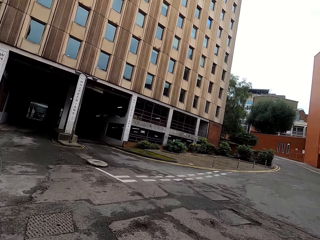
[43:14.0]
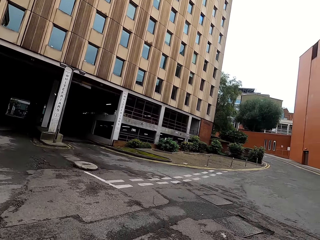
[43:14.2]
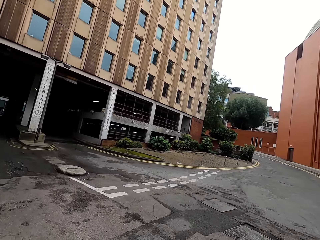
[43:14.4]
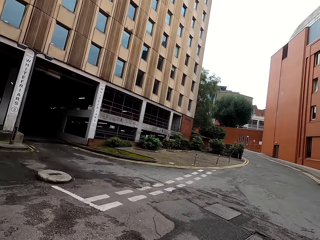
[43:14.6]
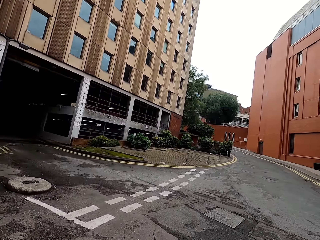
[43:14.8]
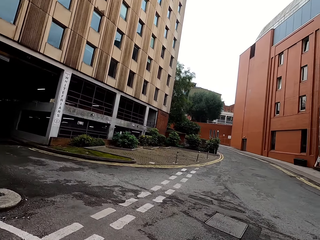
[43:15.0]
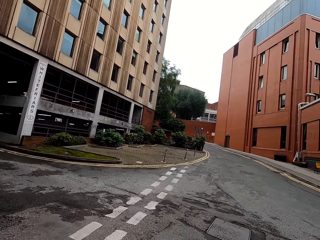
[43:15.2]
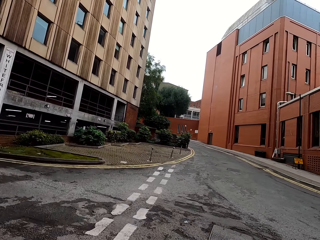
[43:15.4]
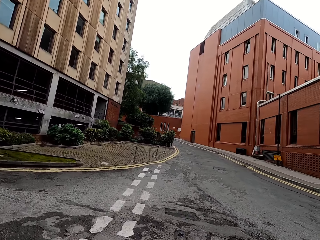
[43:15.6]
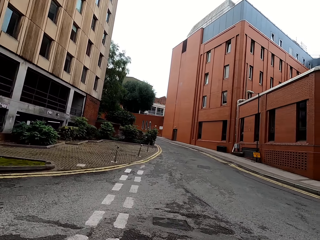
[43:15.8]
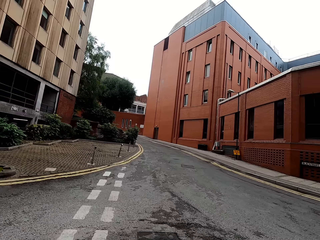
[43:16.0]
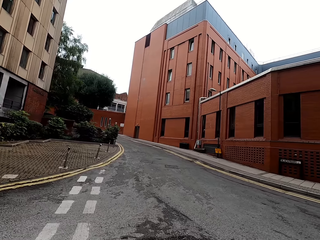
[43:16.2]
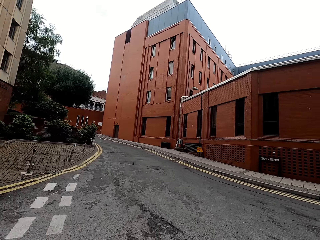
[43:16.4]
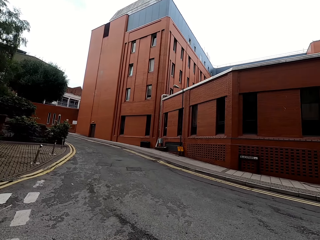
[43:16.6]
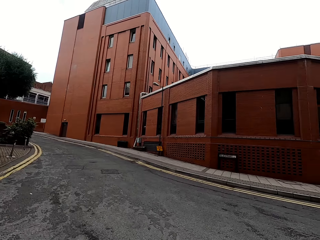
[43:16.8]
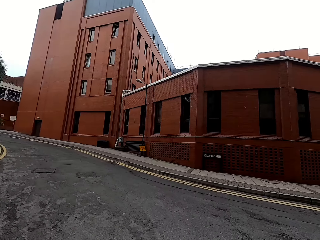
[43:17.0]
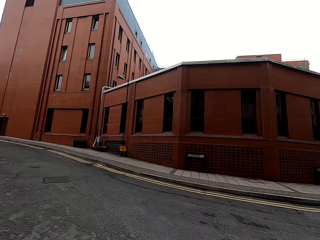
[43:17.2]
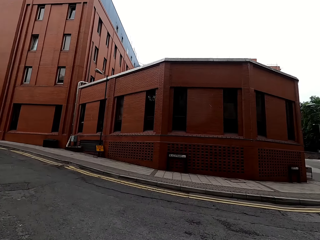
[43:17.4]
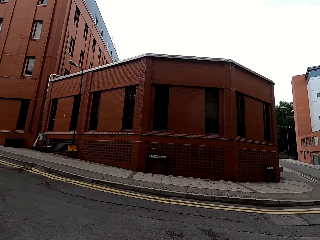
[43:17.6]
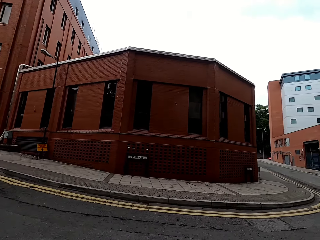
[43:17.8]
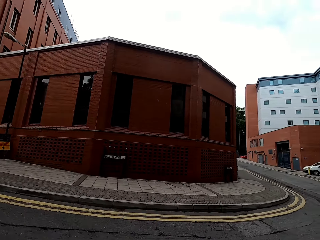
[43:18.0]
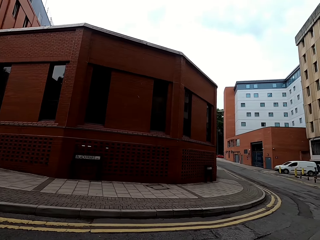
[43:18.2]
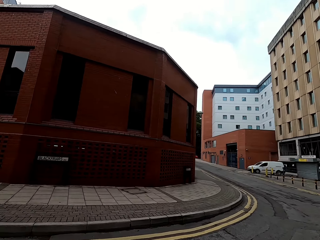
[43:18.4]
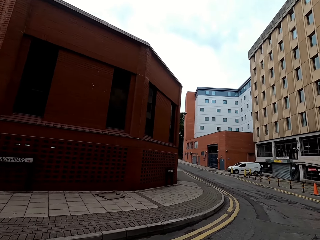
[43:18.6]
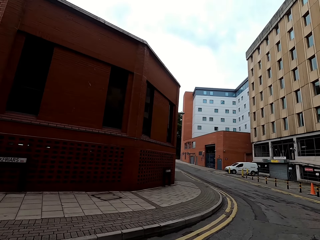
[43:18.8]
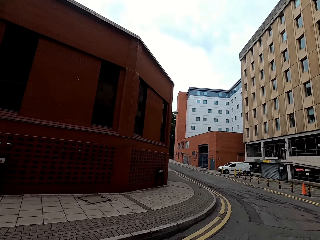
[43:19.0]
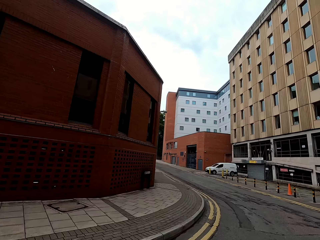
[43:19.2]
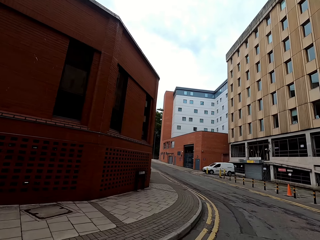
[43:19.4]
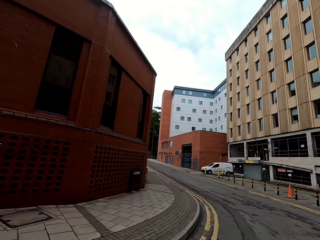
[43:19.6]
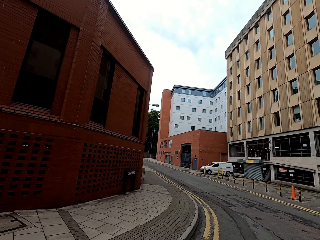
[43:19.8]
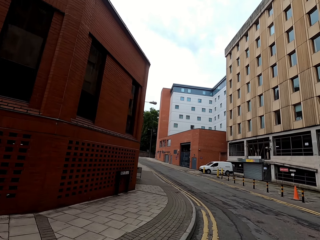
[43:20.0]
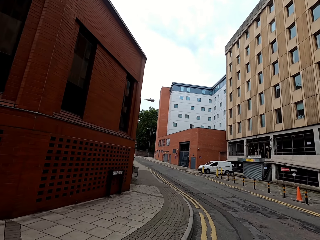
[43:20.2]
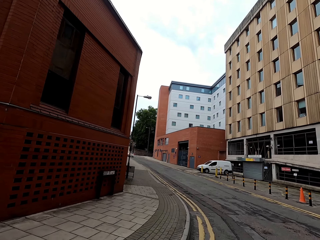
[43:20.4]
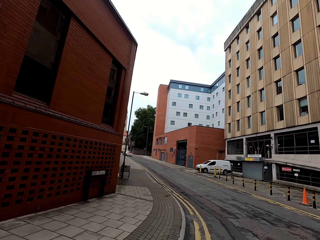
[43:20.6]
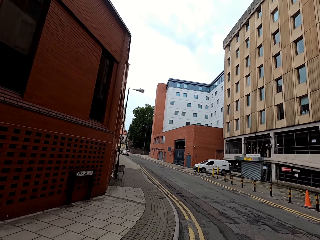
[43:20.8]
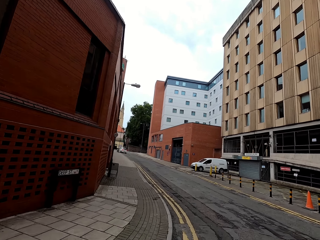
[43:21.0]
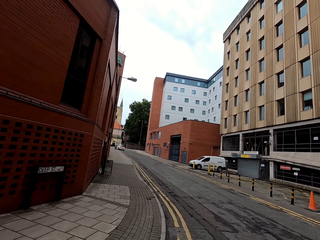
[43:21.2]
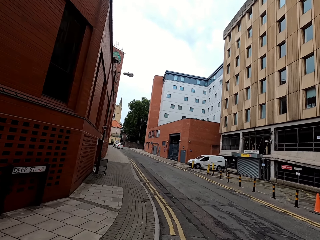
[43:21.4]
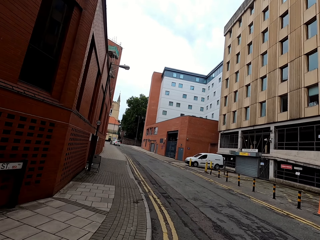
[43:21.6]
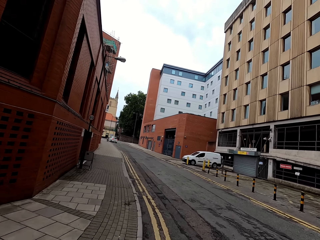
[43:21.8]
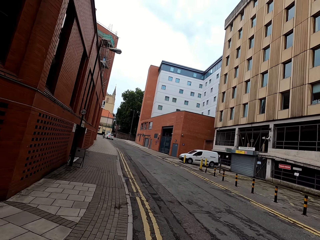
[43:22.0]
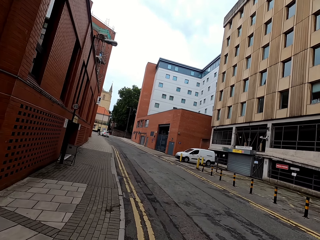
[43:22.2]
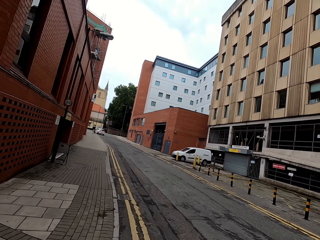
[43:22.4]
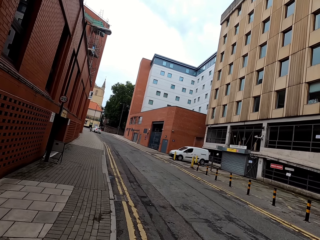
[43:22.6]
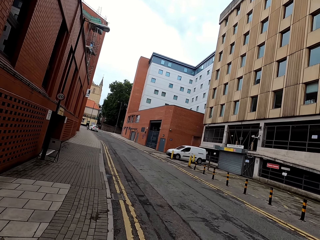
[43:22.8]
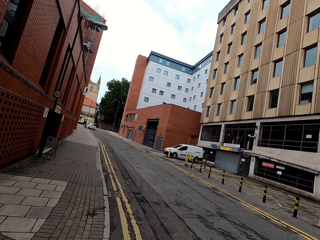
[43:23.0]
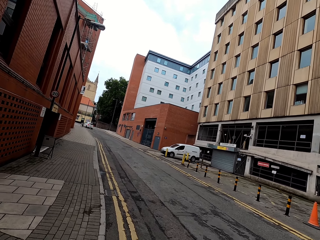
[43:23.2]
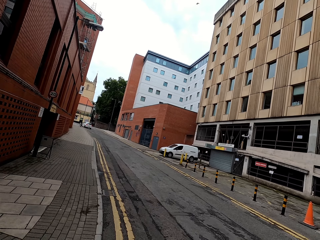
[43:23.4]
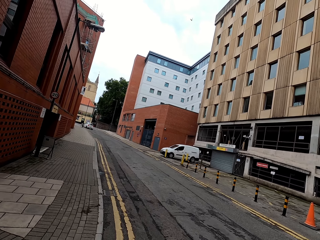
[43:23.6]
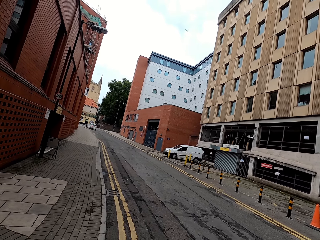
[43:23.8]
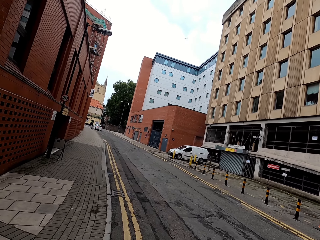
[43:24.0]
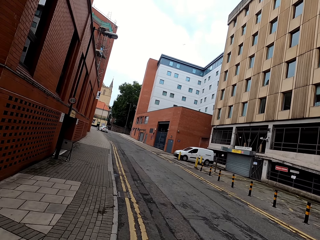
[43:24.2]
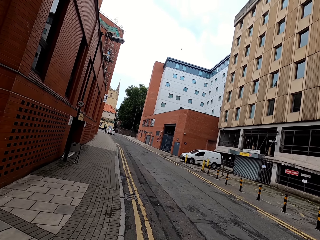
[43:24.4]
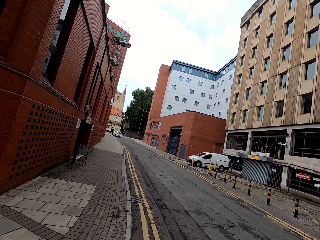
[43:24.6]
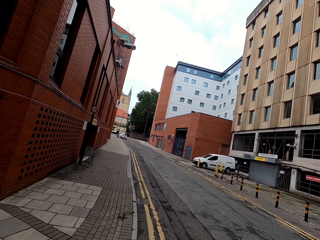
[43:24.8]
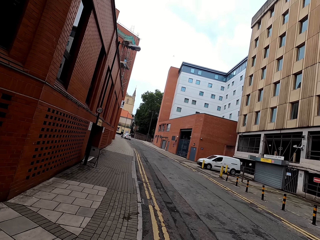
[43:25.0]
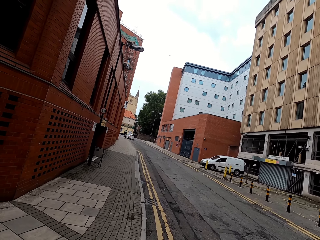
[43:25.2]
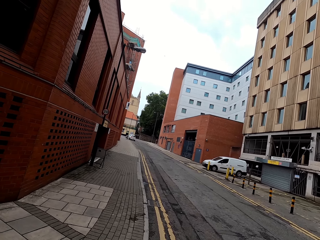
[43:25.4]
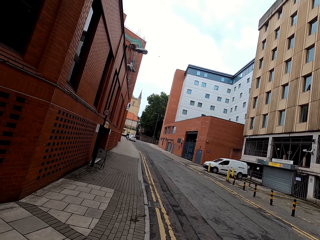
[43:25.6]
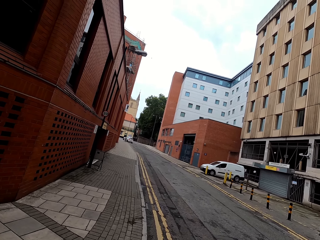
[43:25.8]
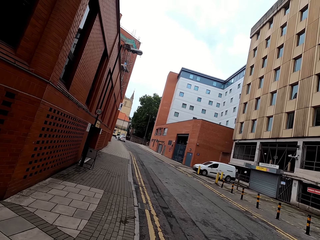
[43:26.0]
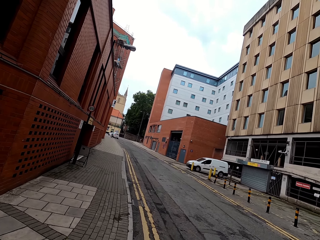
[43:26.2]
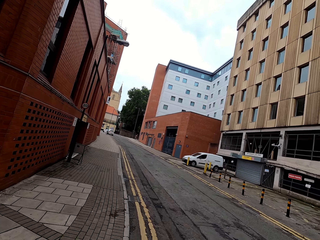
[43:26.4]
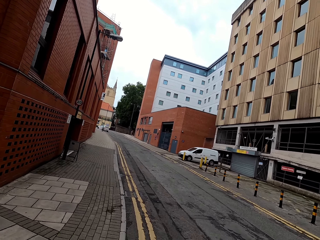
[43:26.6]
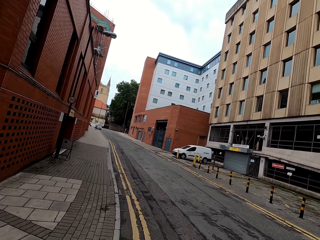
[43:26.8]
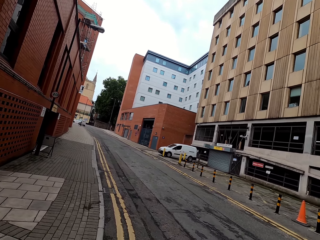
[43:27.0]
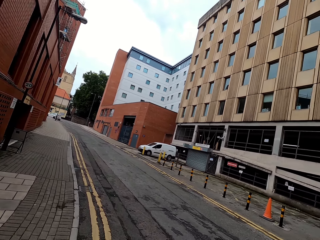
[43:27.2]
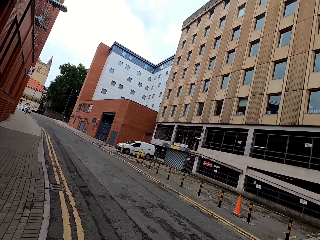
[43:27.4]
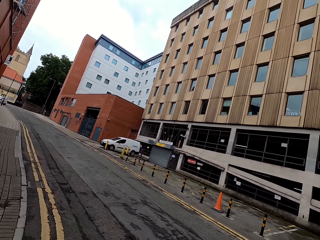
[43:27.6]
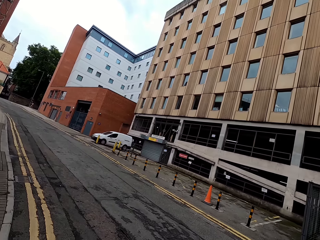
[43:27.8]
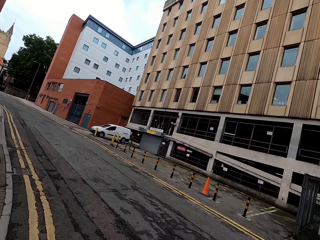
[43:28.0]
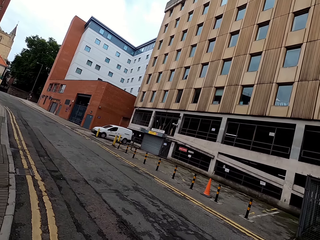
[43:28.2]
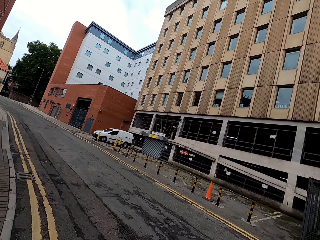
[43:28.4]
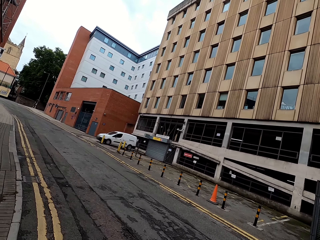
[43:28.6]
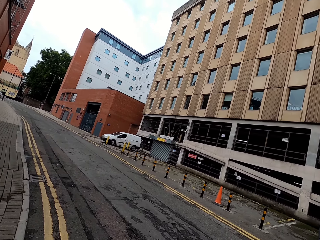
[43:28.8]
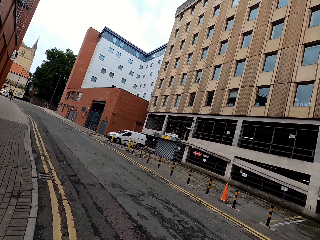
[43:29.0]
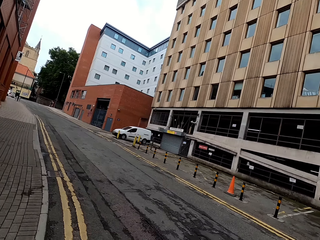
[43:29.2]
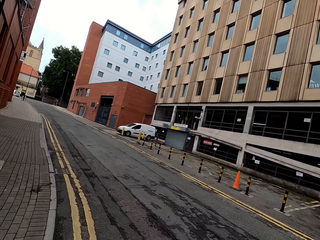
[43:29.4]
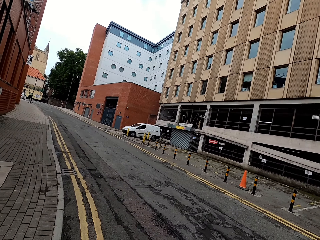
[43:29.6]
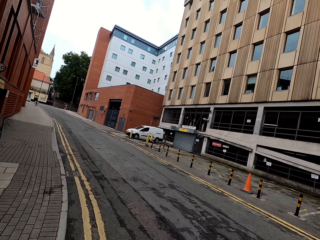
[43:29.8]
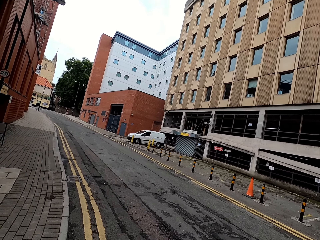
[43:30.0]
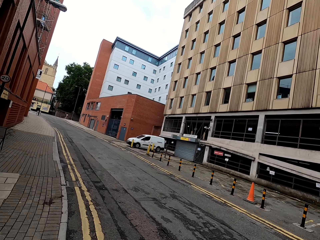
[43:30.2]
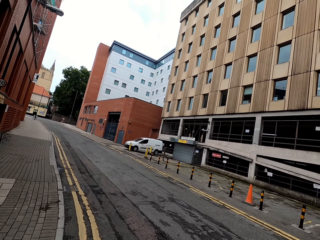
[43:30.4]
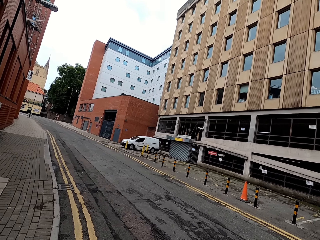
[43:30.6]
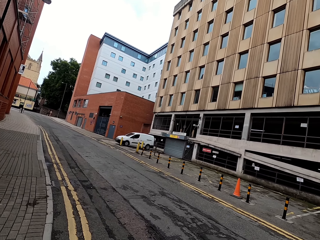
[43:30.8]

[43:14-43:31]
The camera wearer turns right. They stop the bicycle. They look around.

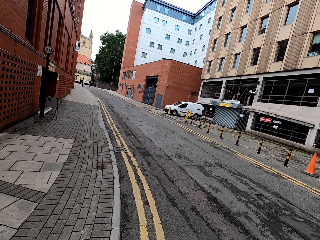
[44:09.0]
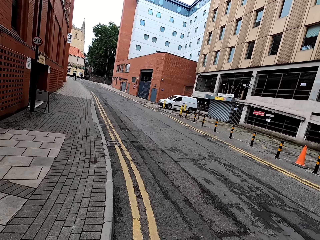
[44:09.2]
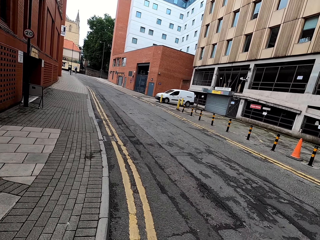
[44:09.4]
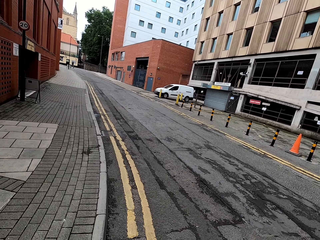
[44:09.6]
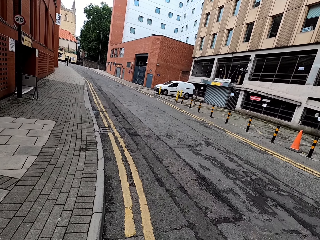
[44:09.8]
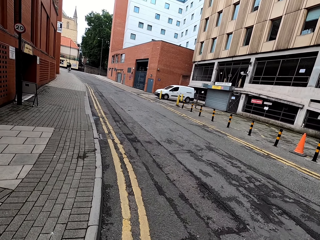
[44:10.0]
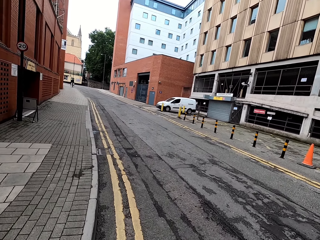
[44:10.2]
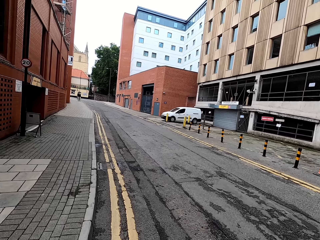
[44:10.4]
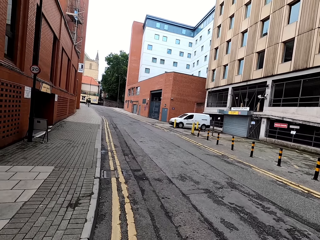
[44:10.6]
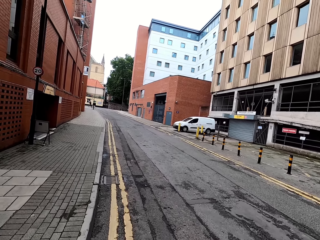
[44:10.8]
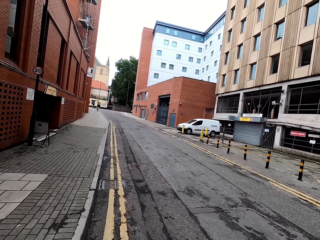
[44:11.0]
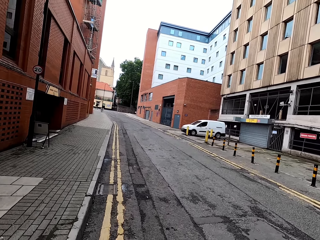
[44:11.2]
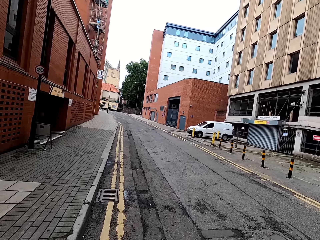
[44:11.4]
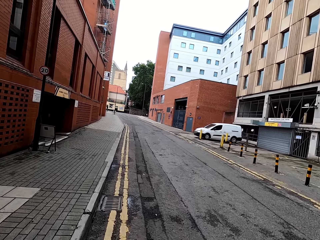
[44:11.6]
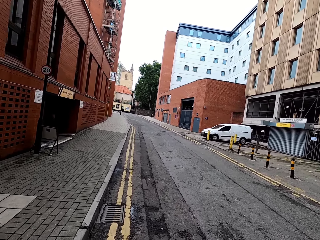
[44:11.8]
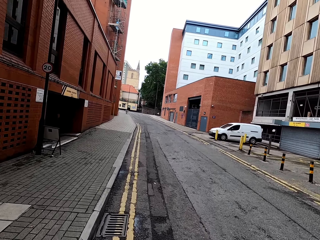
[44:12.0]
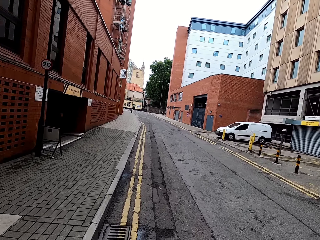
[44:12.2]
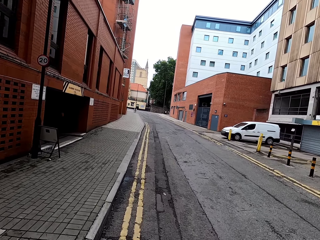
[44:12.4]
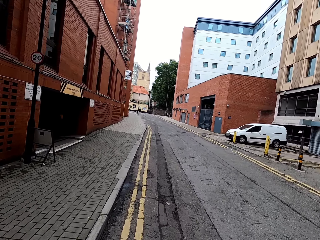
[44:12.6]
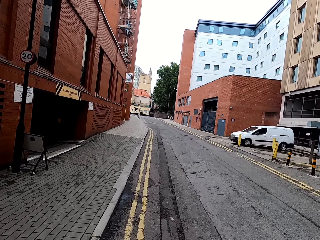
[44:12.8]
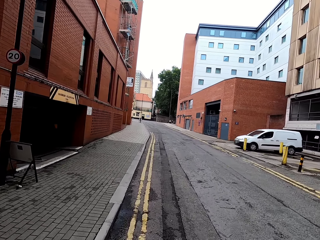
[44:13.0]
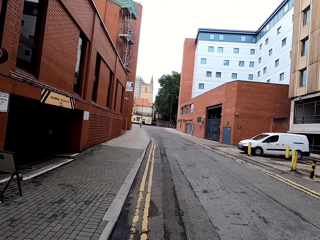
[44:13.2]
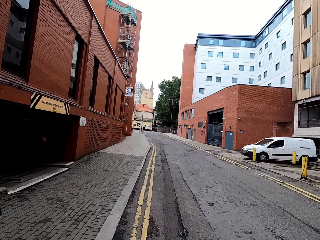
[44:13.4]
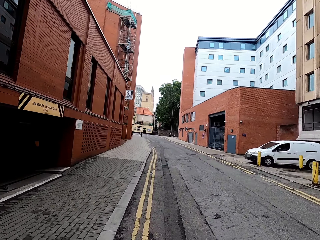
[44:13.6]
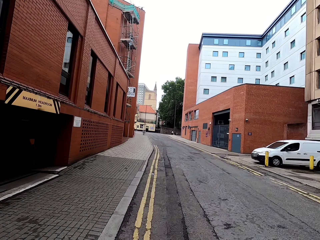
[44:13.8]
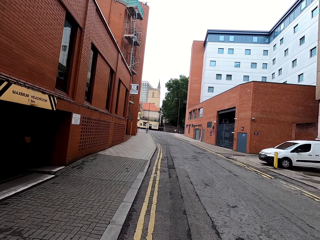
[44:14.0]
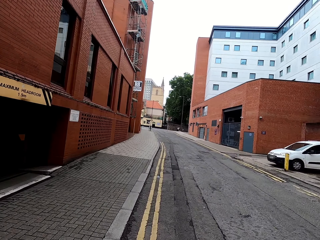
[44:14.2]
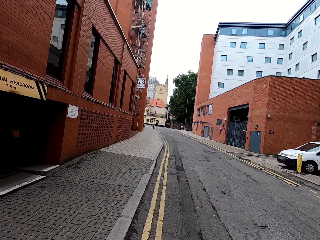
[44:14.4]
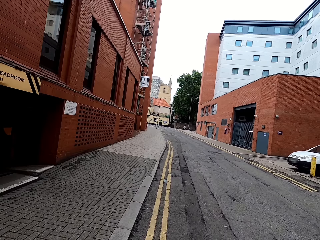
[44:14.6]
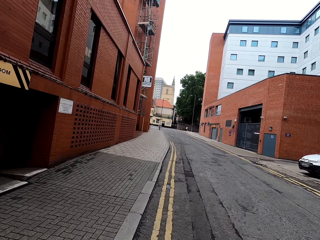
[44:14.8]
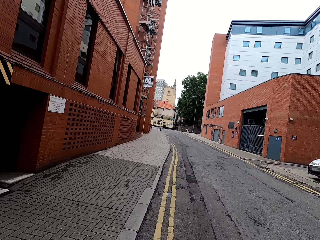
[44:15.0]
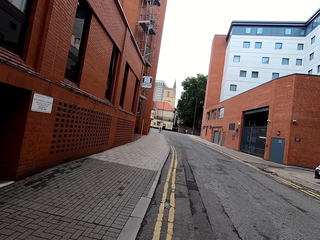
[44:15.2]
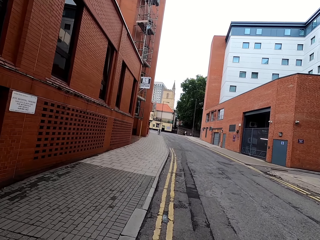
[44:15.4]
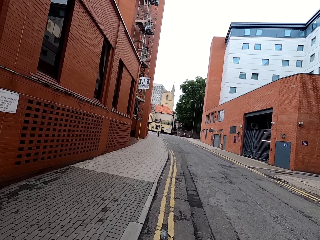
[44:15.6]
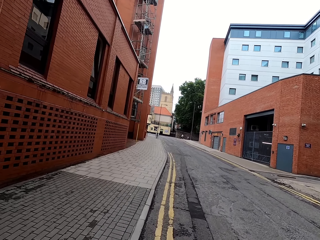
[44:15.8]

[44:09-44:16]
The camera wearer rides a bike on the road.
